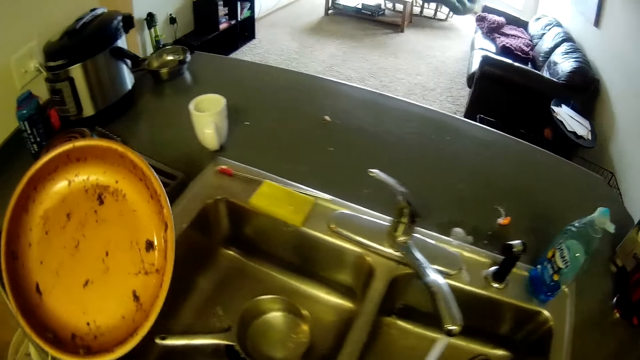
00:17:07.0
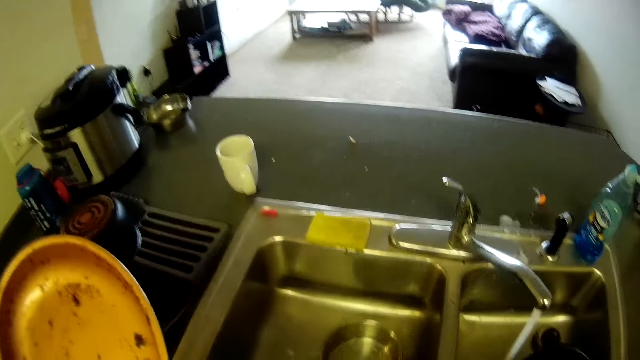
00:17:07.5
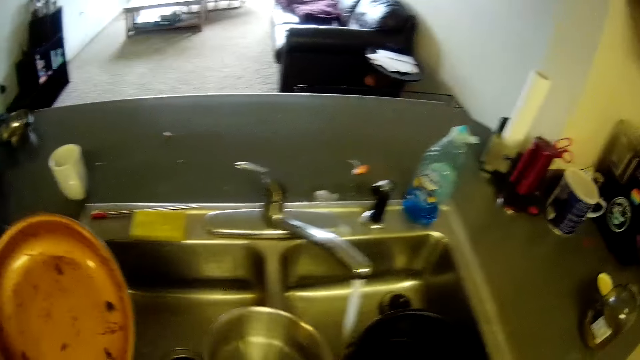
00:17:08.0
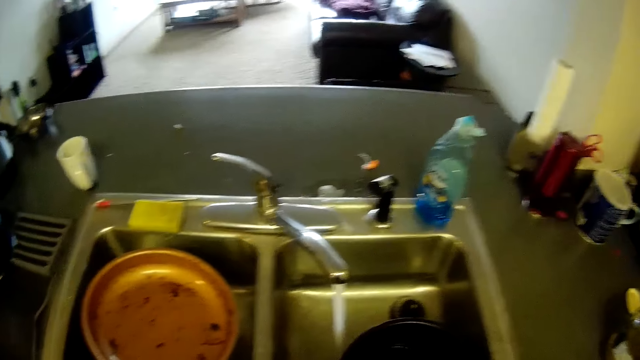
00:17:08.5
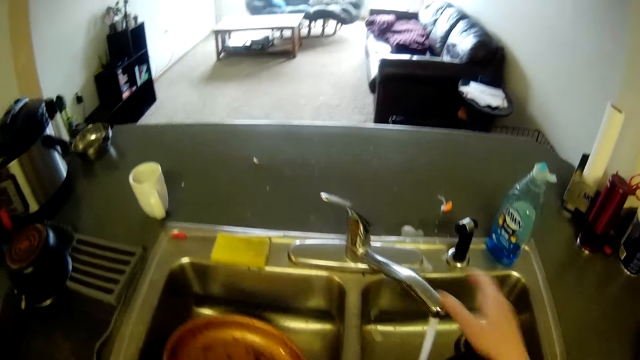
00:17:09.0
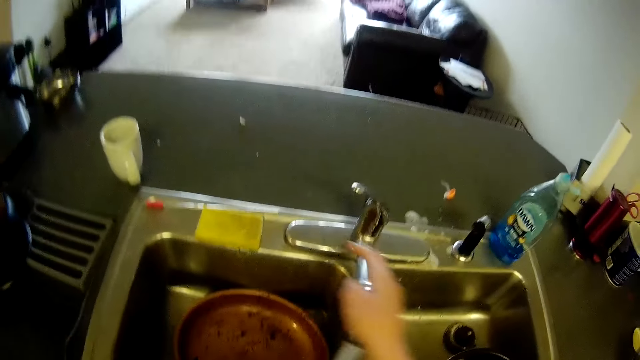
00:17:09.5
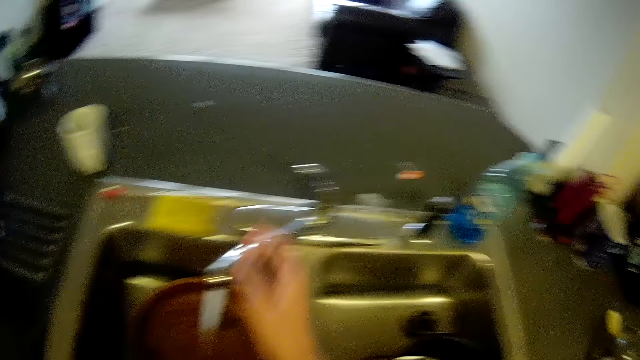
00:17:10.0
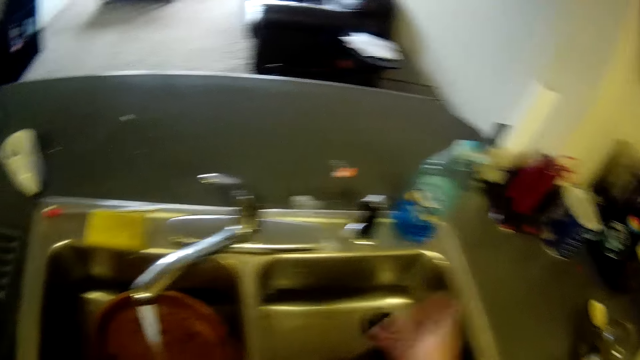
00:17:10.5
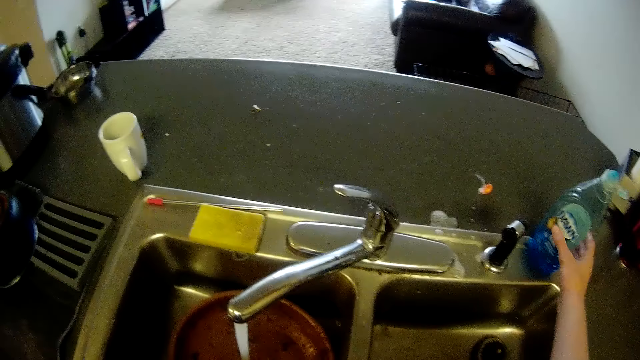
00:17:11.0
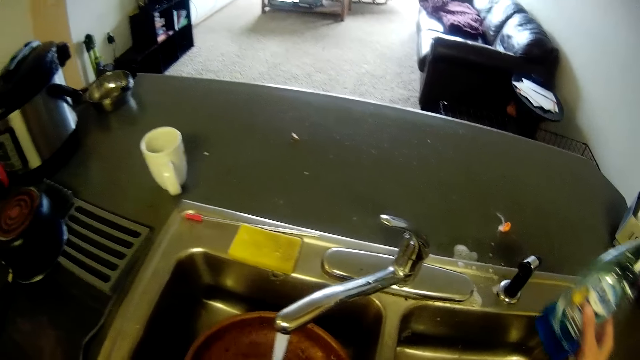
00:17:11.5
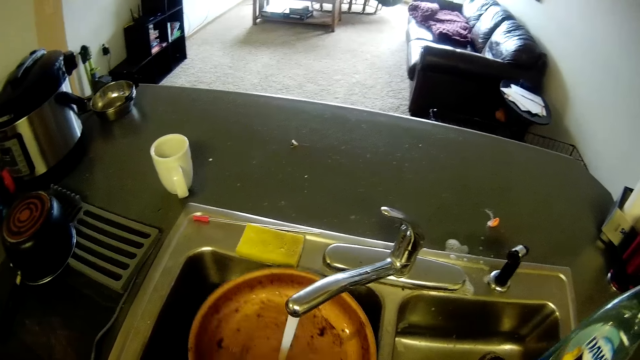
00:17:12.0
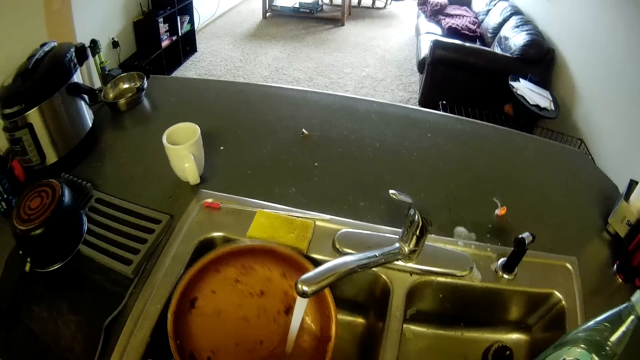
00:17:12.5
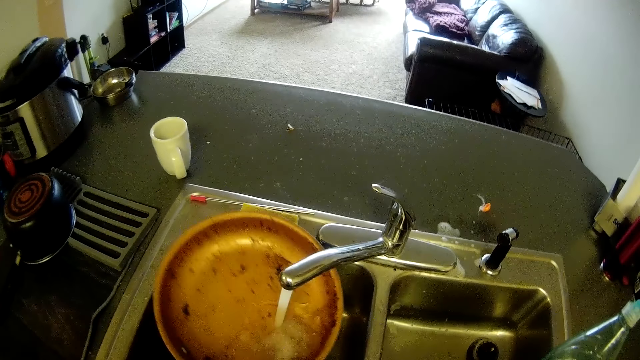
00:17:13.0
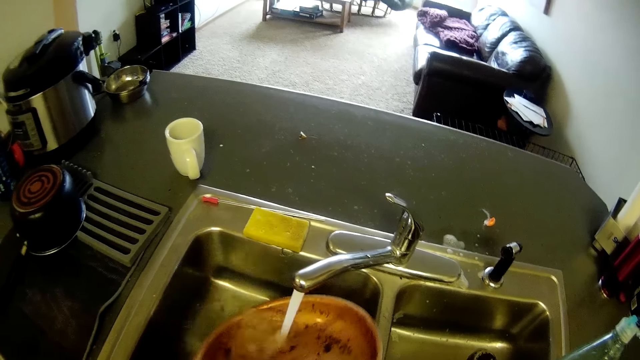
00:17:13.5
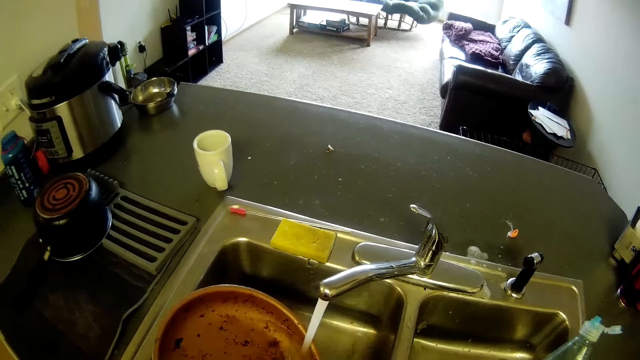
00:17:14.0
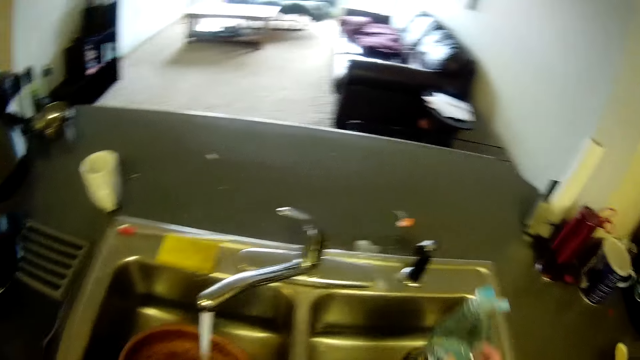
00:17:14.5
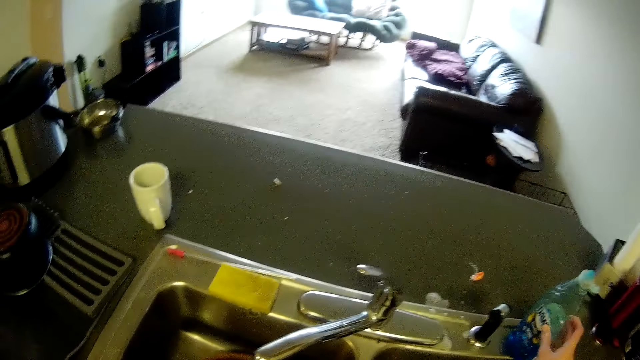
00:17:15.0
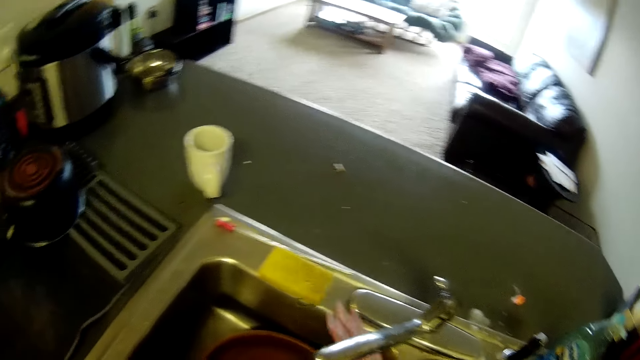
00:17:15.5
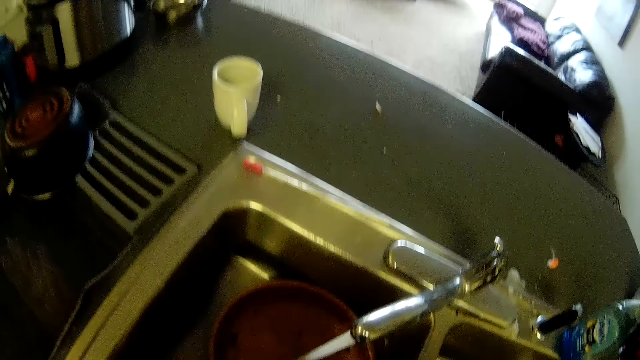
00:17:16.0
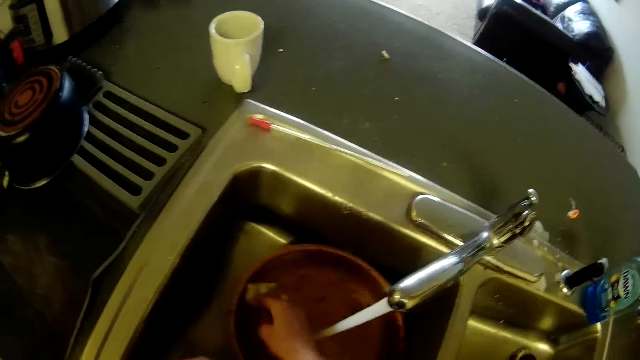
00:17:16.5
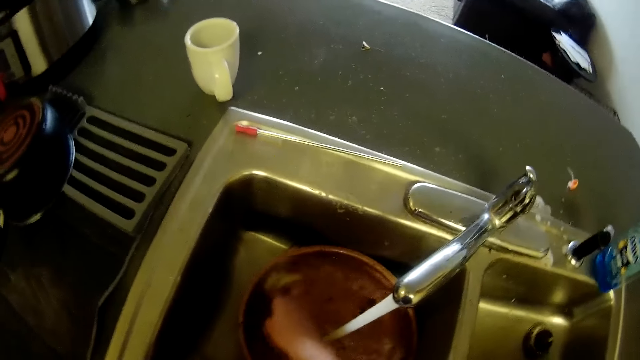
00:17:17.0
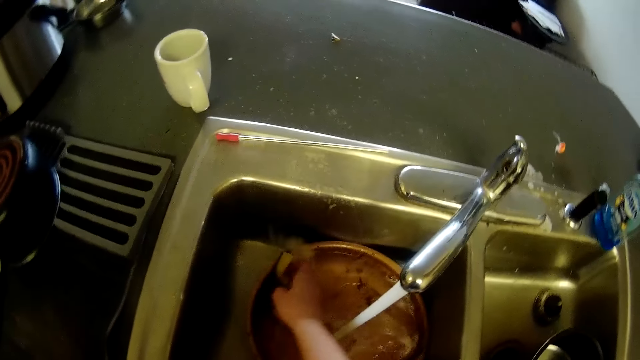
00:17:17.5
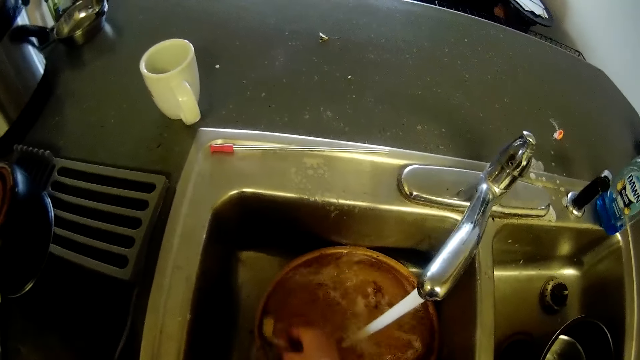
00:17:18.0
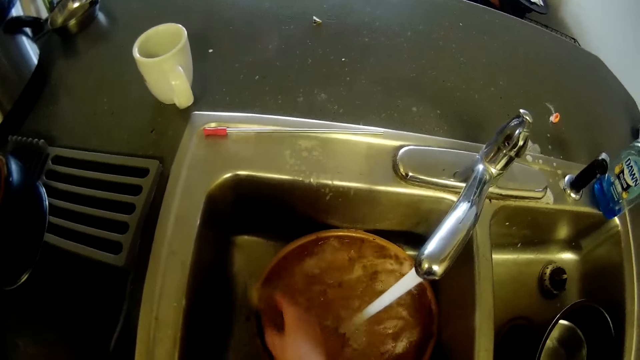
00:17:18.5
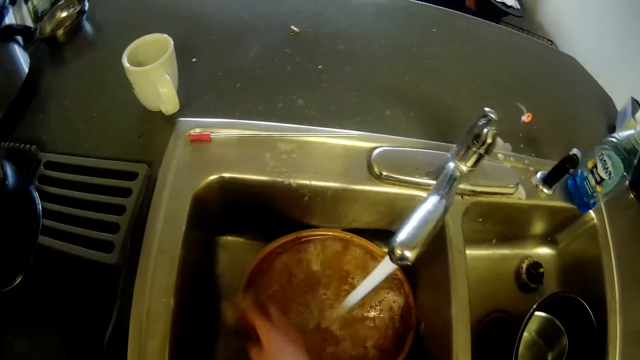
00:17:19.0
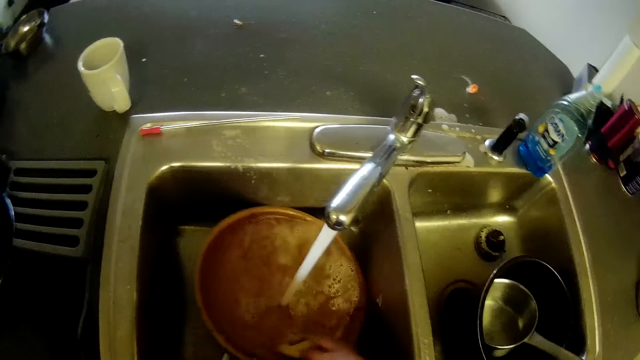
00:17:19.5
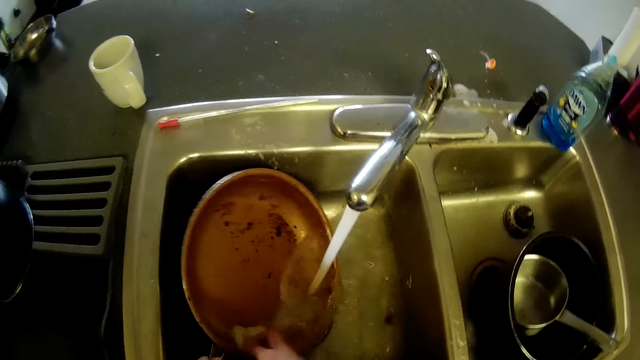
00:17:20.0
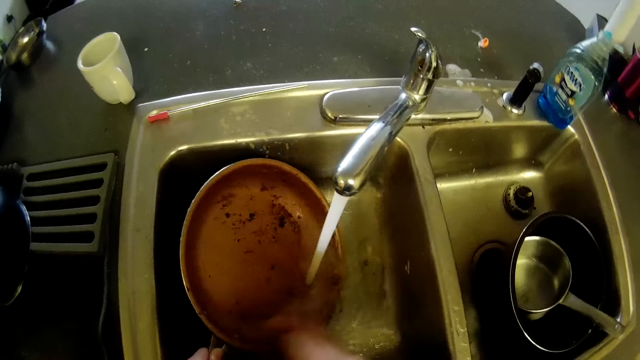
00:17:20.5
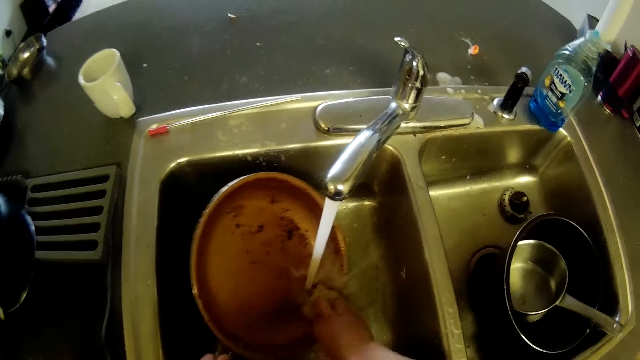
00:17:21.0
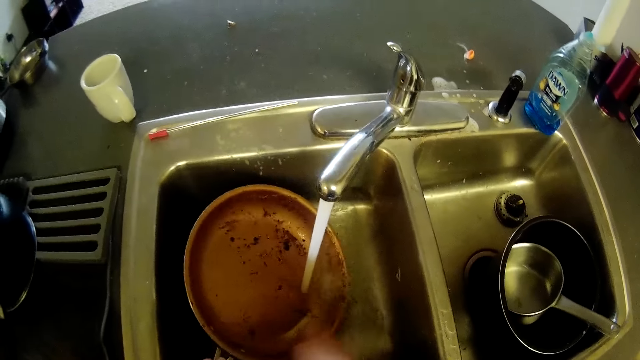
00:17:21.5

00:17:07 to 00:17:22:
The camera wearer moves another cooking pot or pan from the kitchen sink bowl to the other kitchen sink bowl. She places the pan on her left hand in the sink basin. She pushes the nozzle towards her left side. She turns the tap. She picks up the bottle of dishwashing liquid on the kitchen counter. She fetches water with the pan. She drops the bottle of dishwashing liquid on the kitchen counter. She picks up the sponge from the kitchen counter. She washes the pan with water and the sponge.

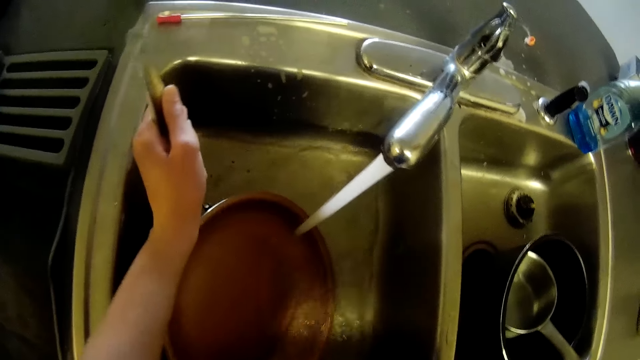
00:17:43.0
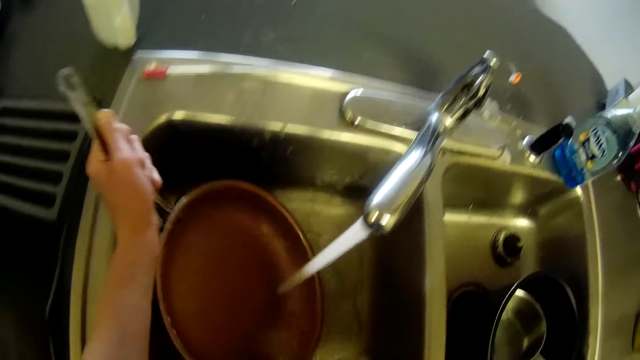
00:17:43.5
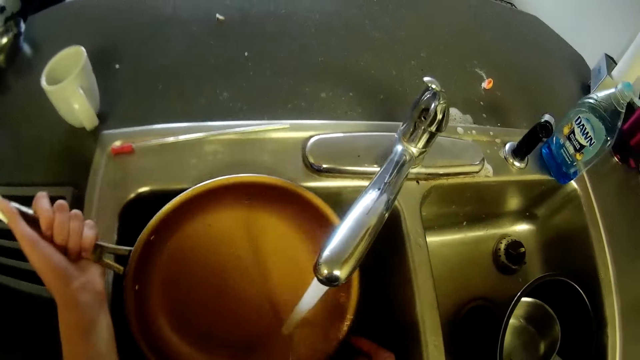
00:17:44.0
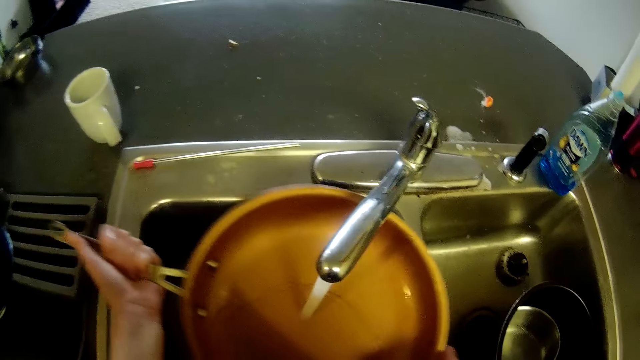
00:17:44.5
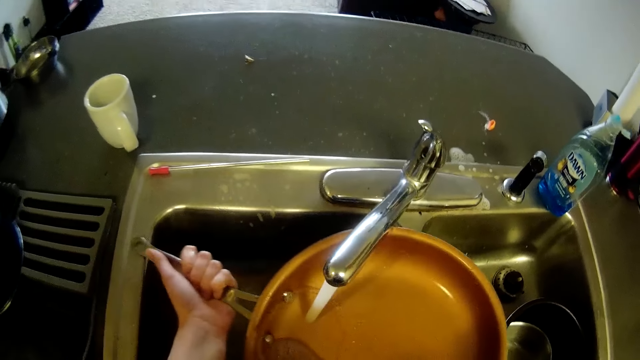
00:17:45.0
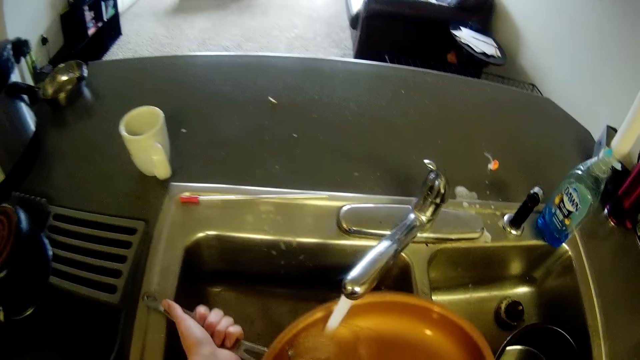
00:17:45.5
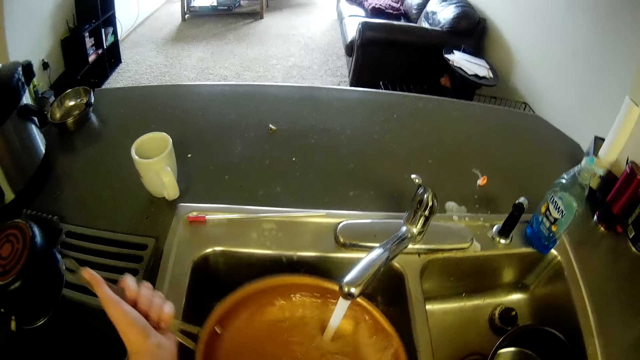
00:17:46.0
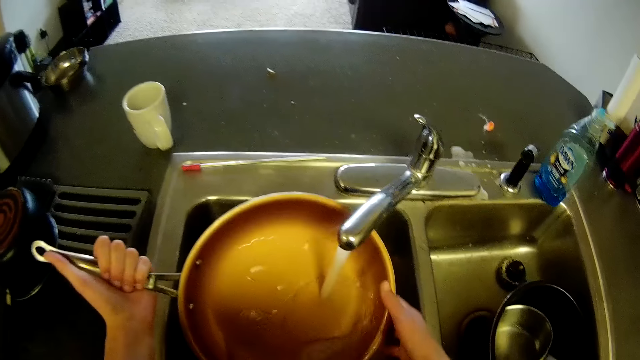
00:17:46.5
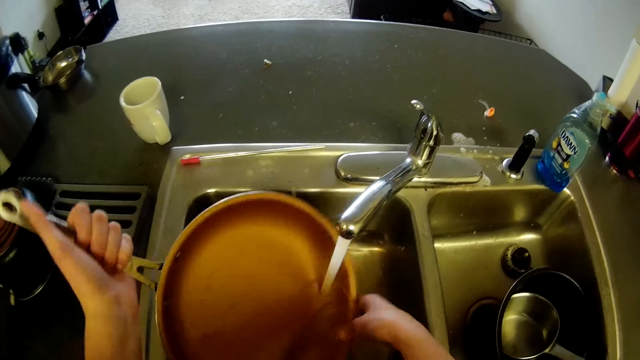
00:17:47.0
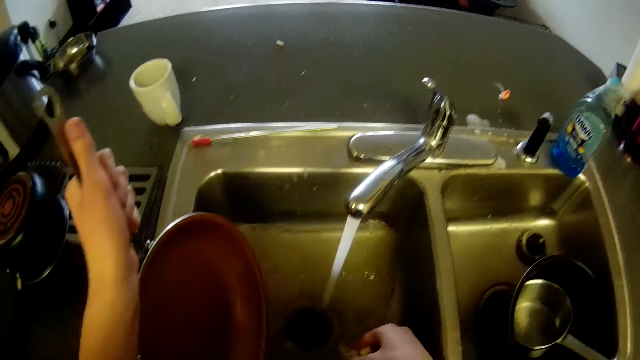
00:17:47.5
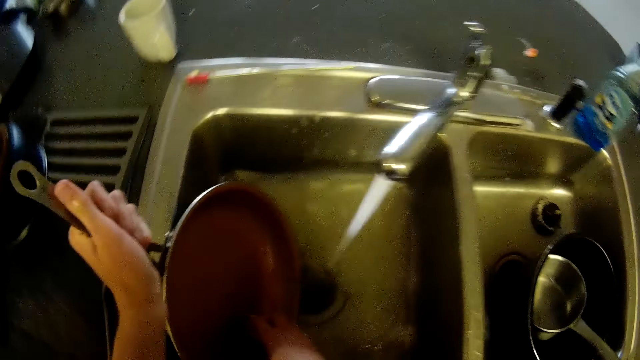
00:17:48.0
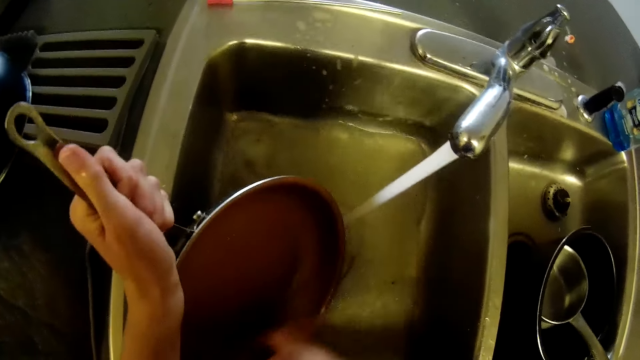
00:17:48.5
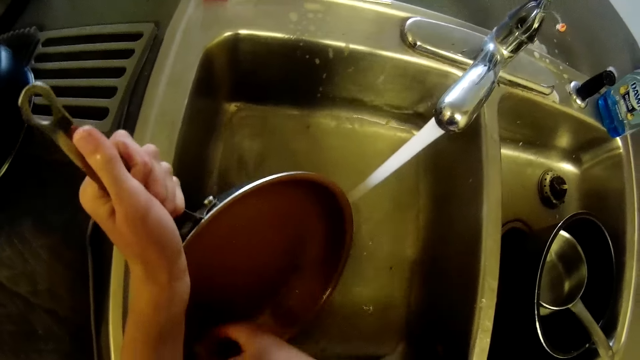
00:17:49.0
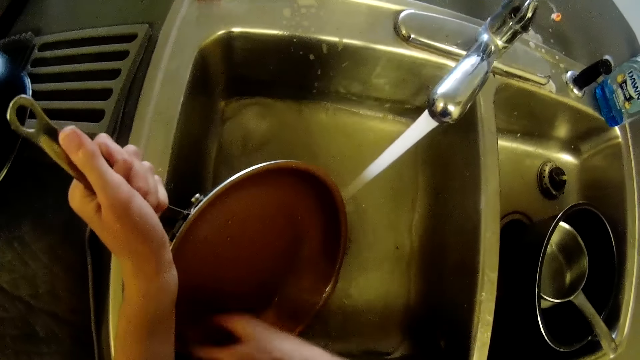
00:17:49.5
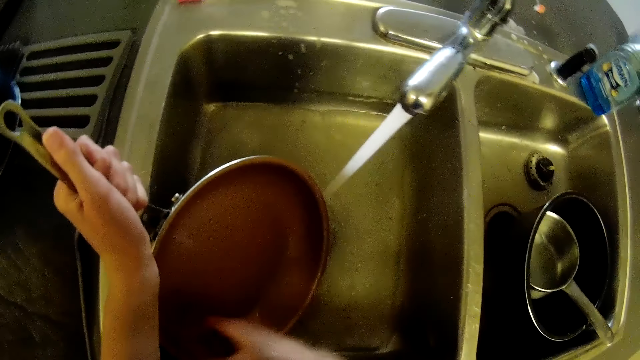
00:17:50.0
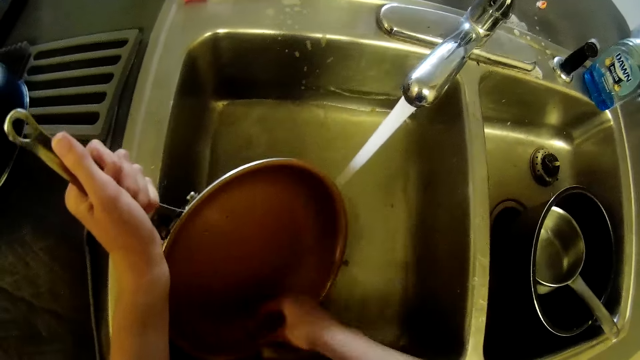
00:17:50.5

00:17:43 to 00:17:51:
The camera wearer rinses the pan with the water. They wash the pan with water and the sponge.
